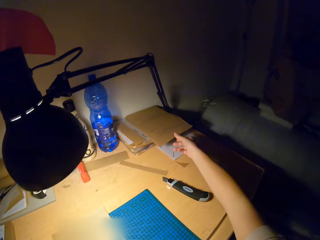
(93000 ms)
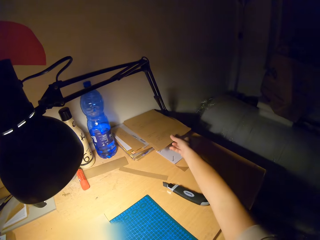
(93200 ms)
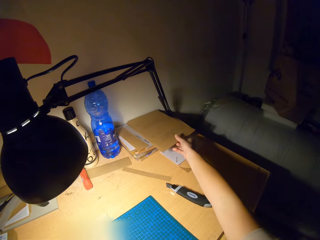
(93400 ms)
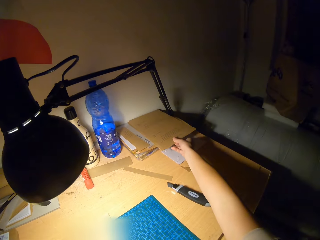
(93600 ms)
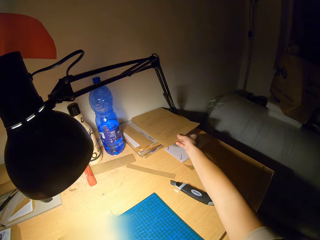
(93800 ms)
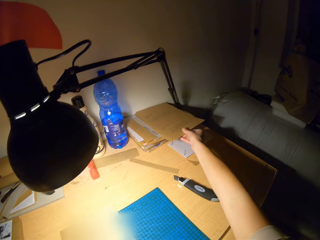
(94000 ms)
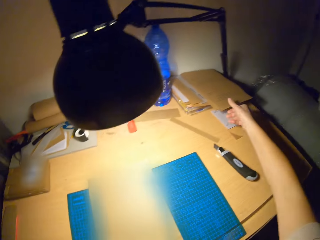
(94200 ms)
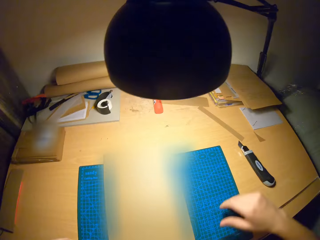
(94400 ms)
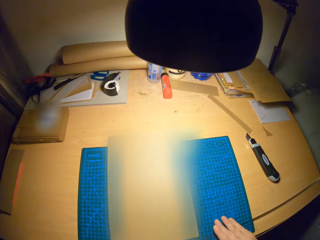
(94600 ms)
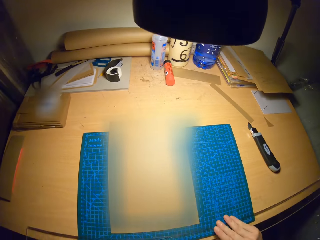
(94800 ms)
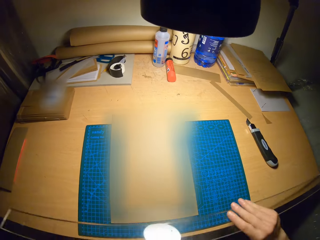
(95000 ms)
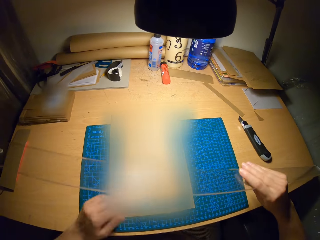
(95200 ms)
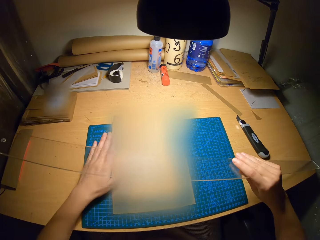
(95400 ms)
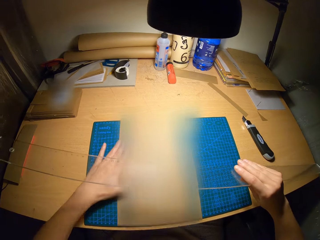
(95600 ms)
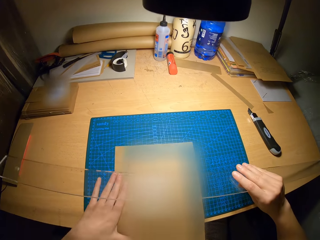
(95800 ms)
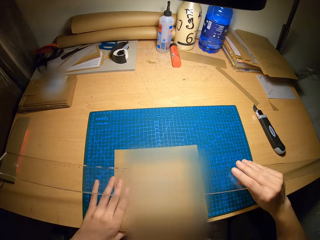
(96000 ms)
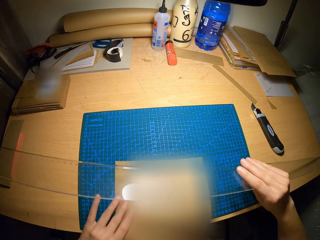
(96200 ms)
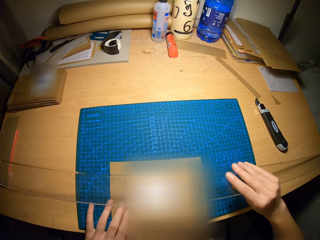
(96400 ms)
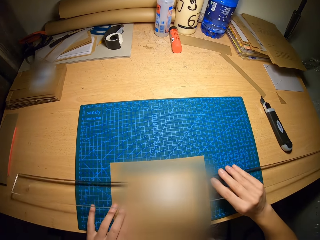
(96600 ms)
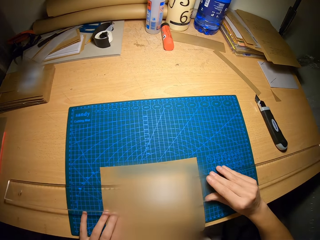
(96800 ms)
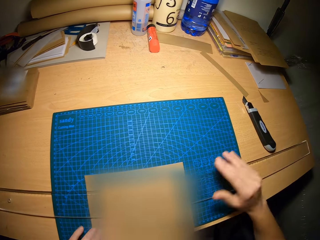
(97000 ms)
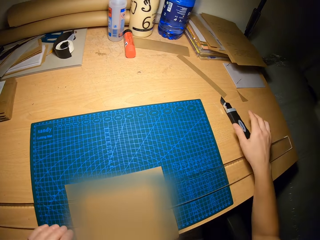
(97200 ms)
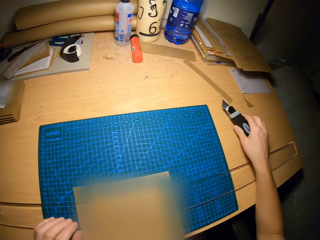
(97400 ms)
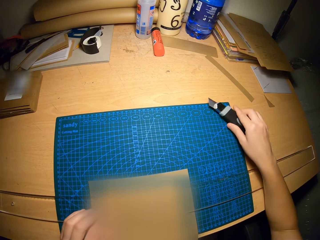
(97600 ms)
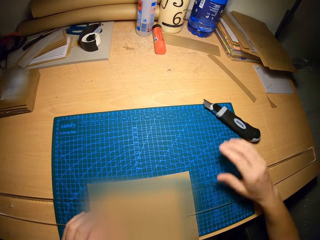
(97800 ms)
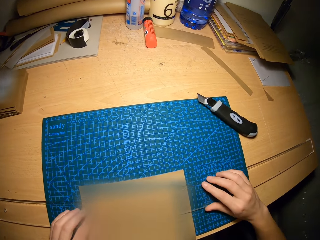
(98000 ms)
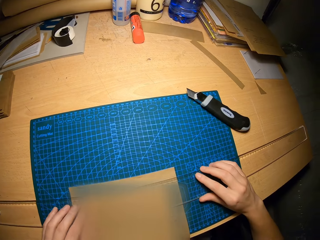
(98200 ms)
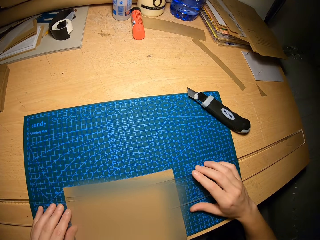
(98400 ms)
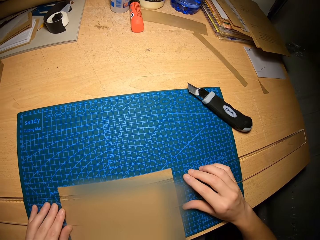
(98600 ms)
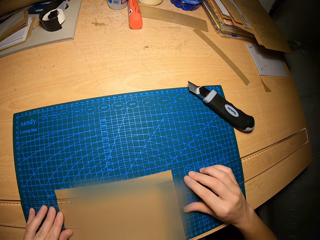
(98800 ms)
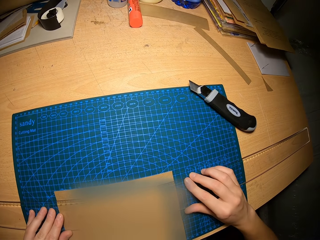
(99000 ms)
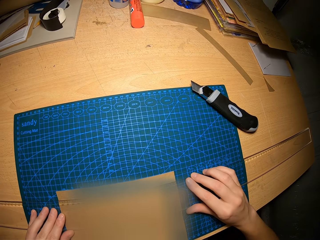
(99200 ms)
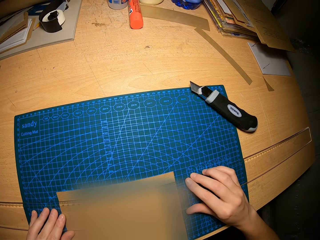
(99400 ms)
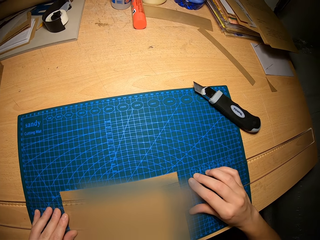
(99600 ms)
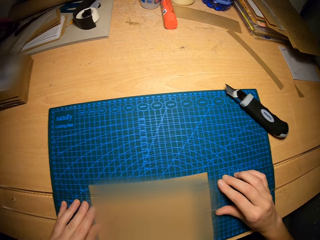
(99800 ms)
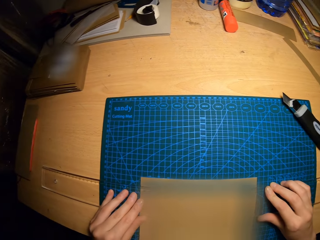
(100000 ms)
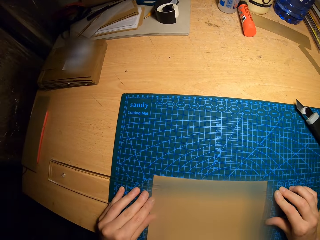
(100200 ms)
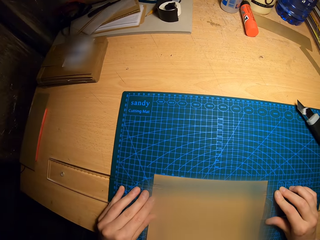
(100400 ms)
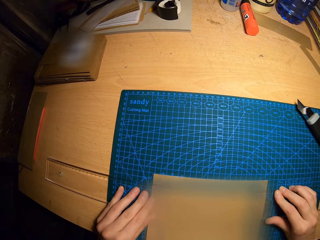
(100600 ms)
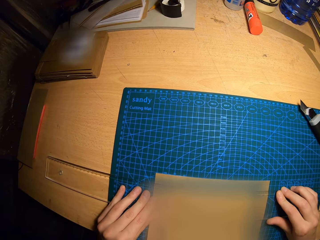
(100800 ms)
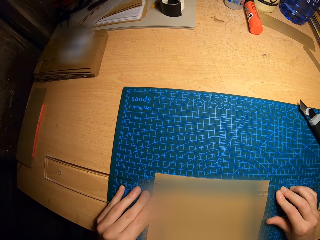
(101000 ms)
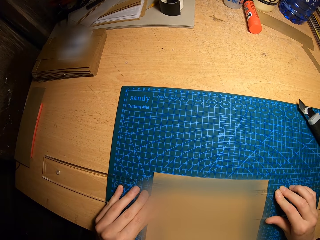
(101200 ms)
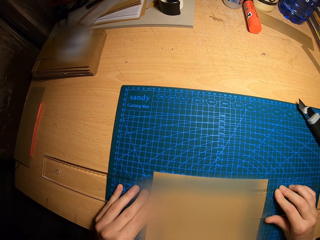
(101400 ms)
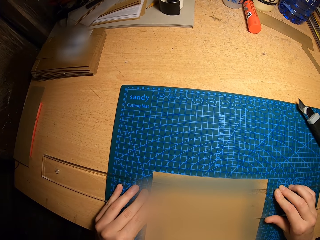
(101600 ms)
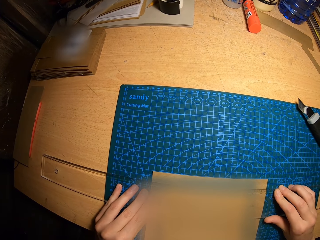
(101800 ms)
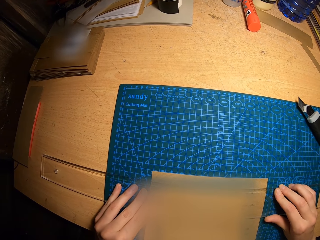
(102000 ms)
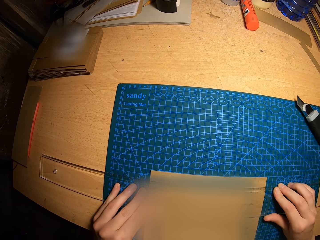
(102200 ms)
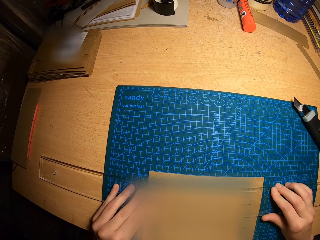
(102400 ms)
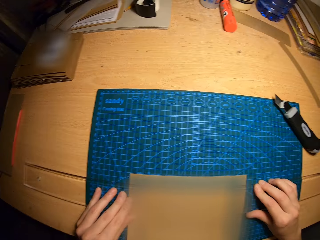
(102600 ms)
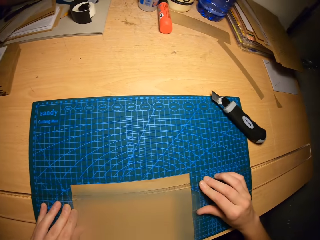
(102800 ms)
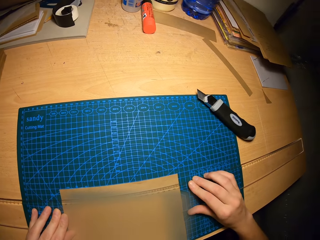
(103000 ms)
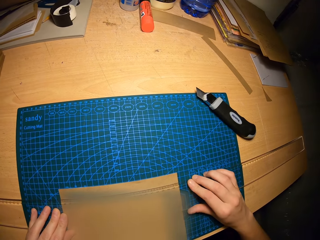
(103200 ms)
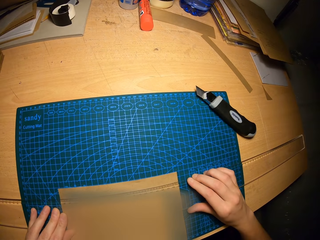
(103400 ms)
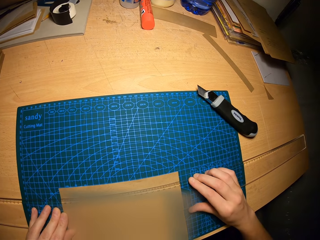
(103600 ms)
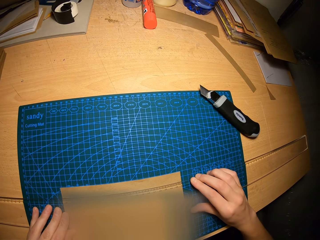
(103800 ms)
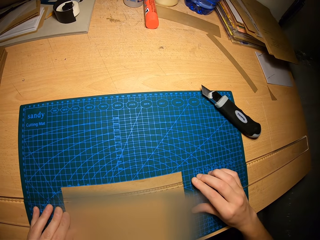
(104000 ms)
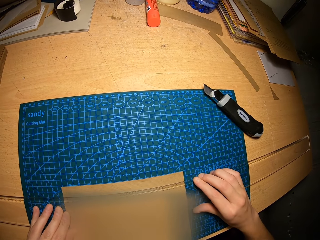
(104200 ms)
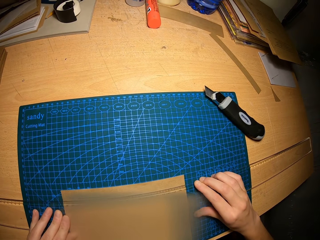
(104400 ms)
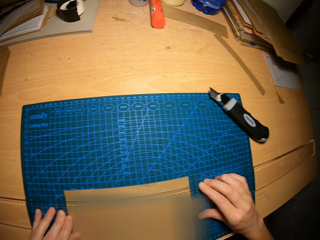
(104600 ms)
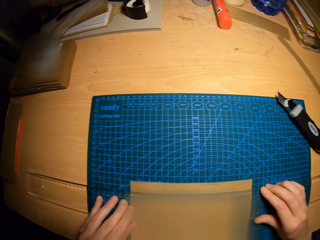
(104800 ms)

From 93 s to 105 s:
The camera wearer holds the craft paper on the other papers. He lifts the ruler from the table with his right hand. He places the ruler on the third brown cardboard with his right hand. He moves the craft paper on the cutting mat. He moves the box cutter on the table with his right hand. He adjusts the ruler on the third brown cardboard with his hands. He stares at the ruler on the craft paper.

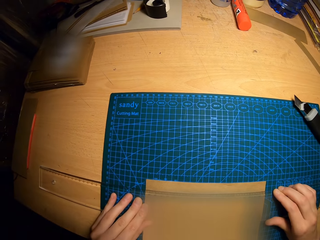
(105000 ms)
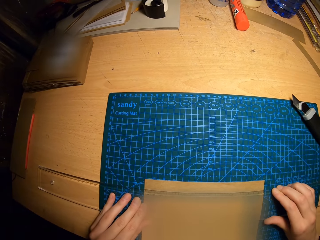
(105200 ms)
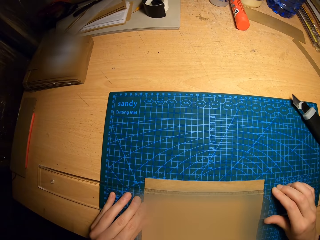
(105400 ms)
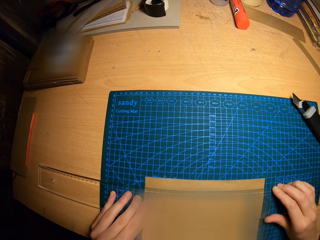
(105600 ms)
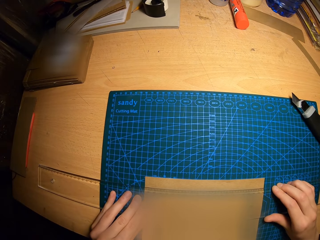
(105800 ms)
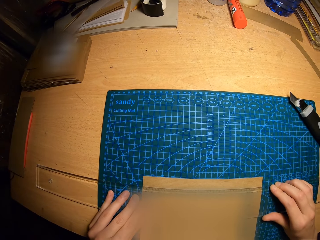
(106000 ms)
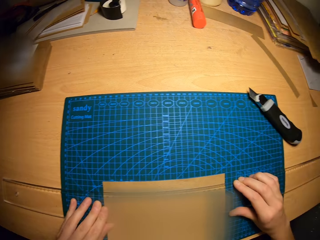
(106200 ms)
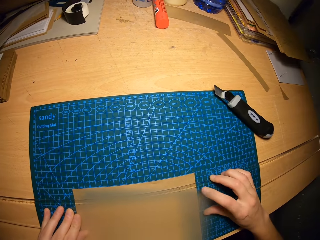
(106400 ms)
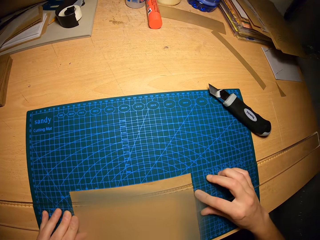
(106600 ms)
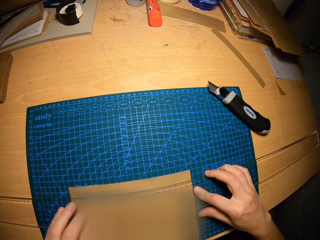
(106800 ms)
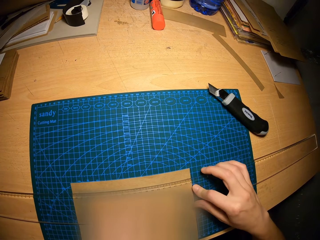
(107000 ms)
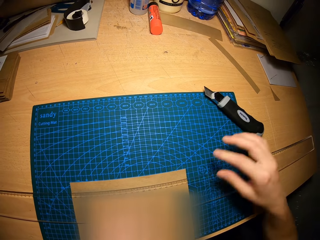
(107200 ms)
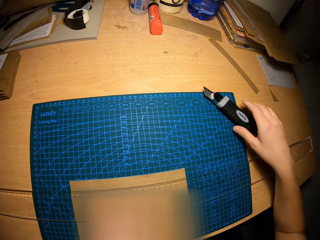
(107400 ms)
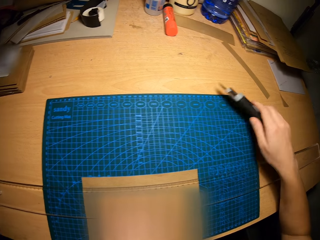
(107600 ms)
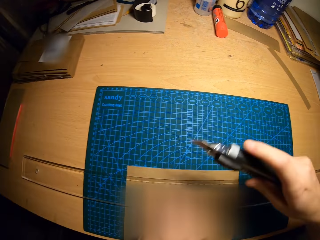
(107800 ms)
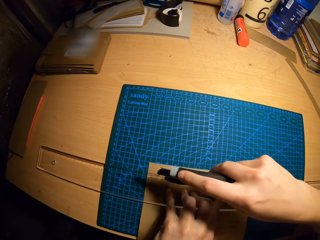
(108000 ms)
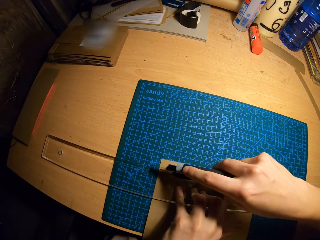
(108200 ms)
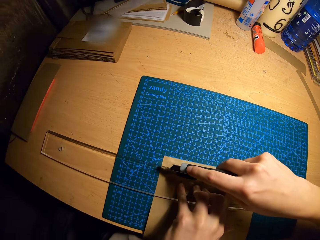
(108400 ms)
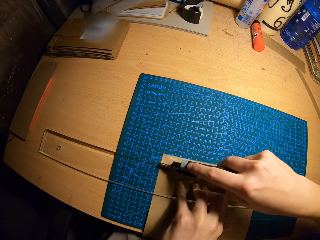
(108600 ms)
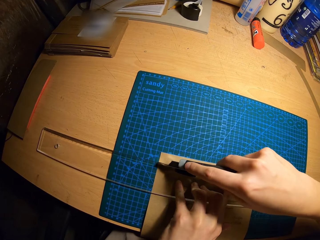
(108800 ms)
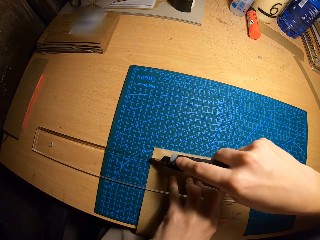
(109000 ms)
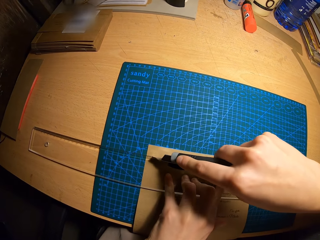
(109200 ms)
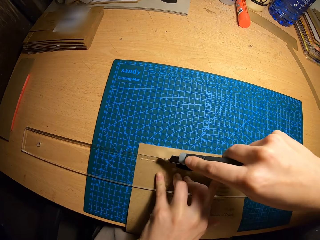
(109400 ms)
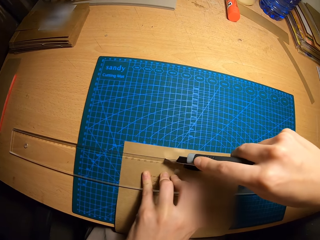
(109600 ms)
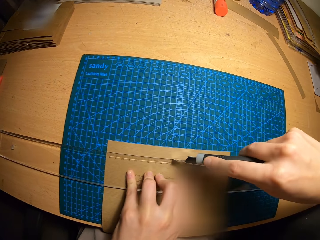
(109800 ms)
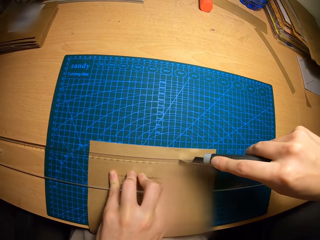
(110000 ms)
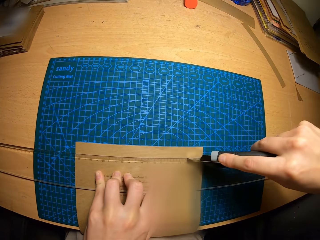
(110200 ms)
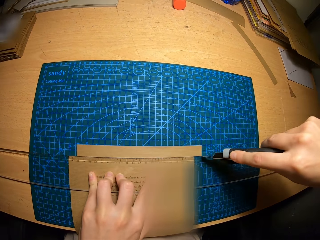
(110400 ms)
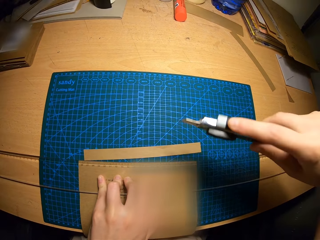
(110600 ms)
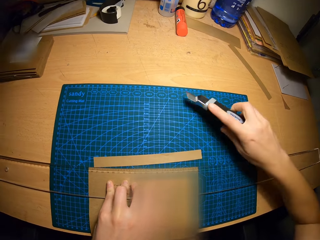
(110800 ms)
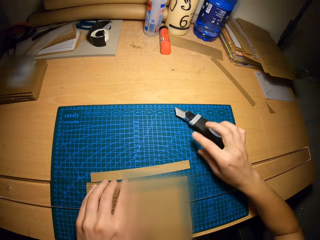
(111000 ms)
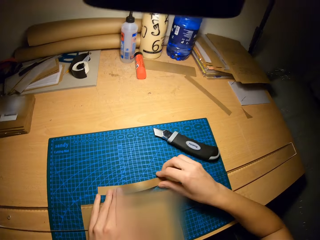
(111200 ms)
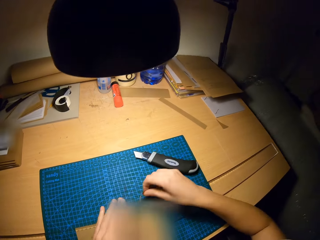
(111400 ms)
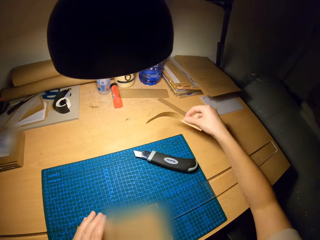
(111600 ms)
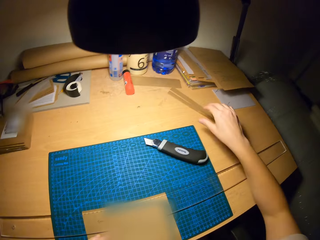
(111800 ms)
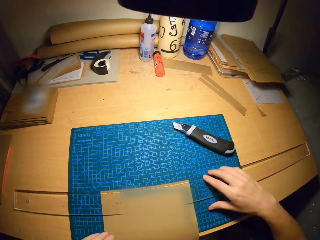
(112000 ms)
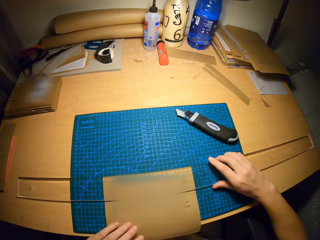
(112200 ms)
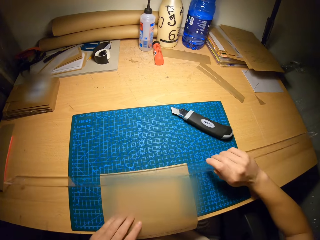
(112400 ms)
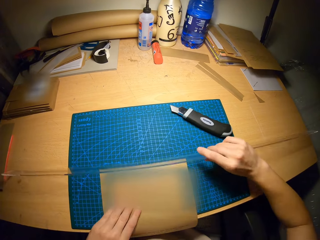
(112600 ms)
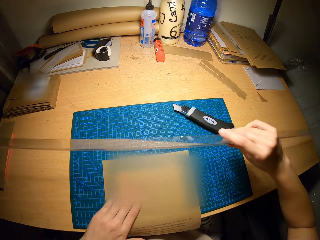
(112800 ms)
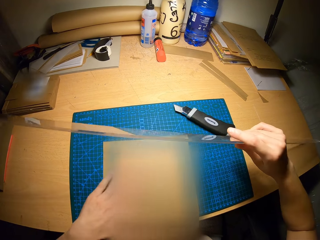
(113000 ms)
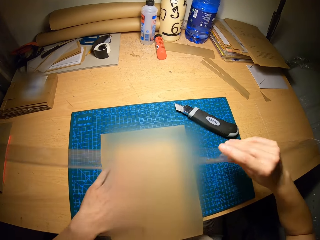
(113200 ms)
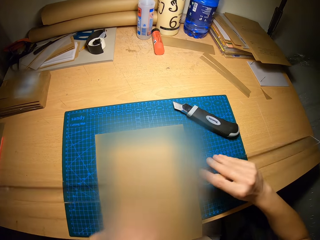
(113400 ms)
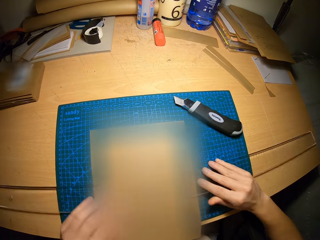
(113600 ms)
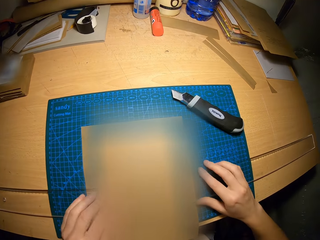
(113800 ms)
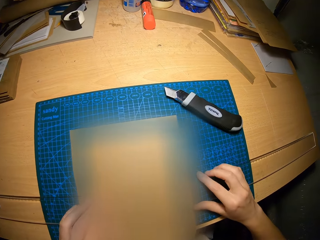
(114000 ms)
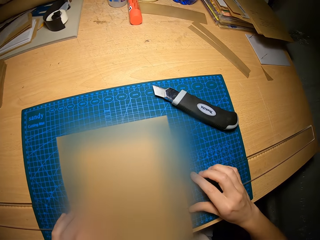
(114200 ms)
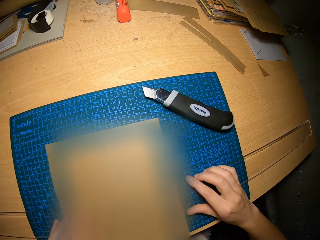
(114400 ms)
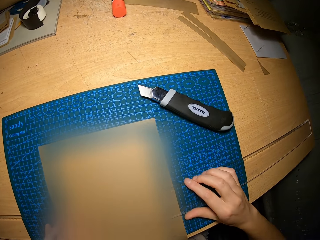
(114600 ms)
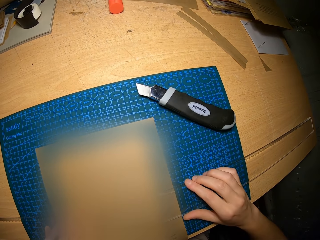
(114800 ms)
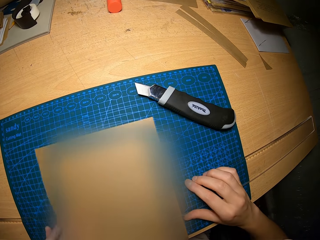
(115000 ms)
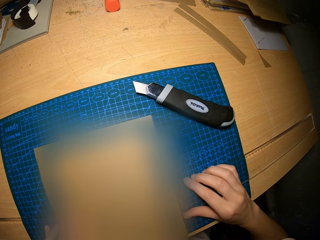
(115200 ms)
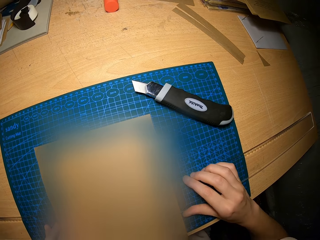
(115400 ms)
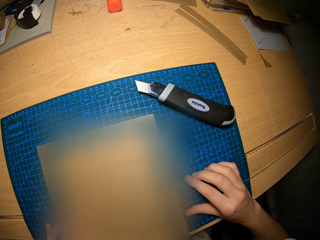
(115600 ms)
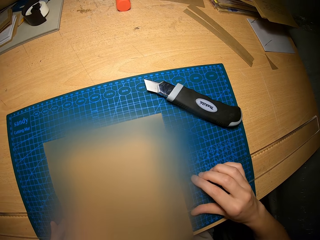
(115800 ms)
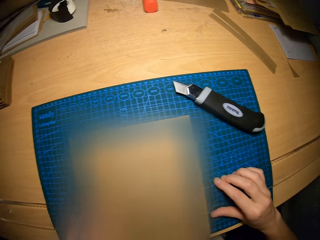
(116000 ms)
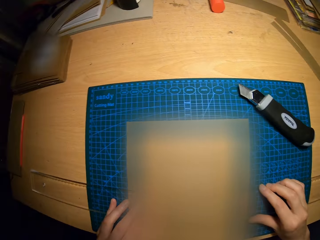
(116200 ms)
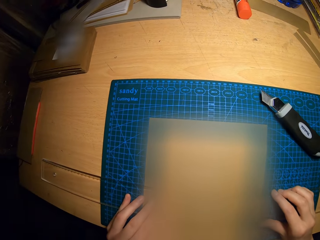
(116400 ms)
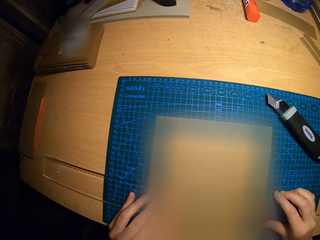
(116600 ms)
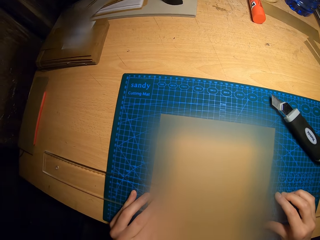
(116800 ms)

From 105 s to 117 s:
The camera wearer picks up the box cutter from the table with his right hand. He cuts out part of the brown cardboard with the box cutter in his right hand. He drops the box cutter on the table with his right hand. He moves the cut out part of the third brown cardboard on the table with his right hand. He picks up a piece of the craft paper from the cutting mat and drops the piece of the craft paper on the table. He lifts the ruler from the table with his right hand. He adjusts the third brown cardboard on the cutting mat with his left hand. He places the ruler on the third brown cardboard with his hands. He stares at the ruler on the craft paper.
